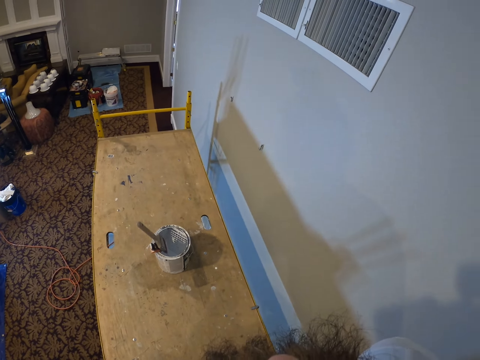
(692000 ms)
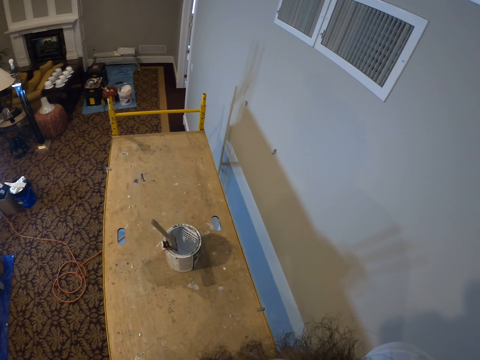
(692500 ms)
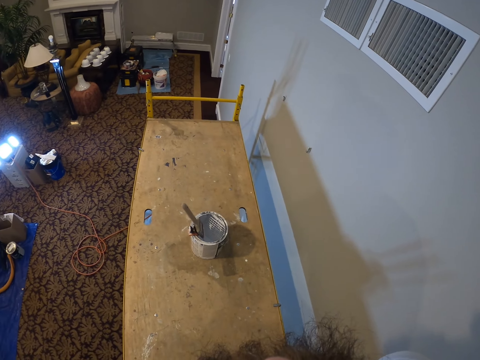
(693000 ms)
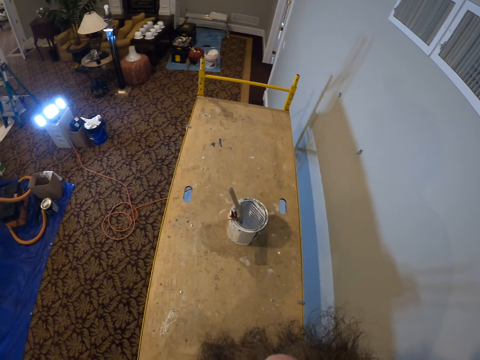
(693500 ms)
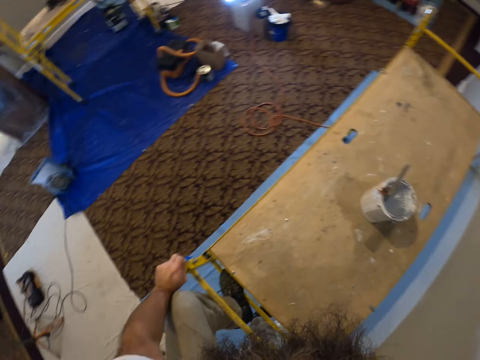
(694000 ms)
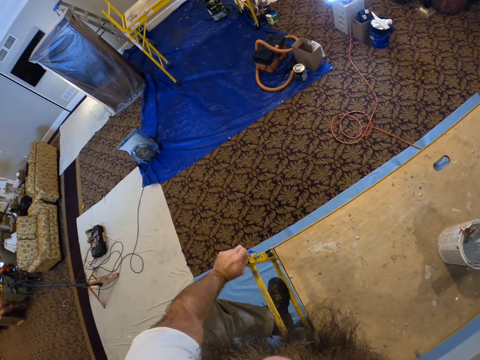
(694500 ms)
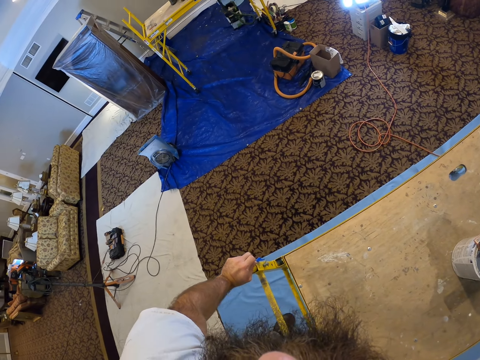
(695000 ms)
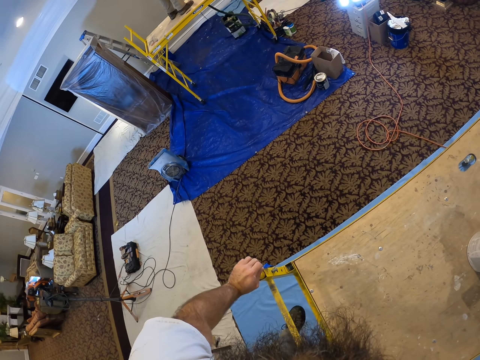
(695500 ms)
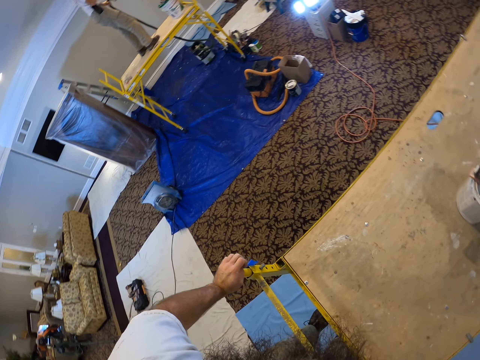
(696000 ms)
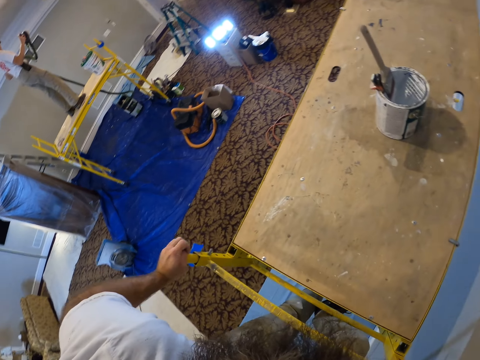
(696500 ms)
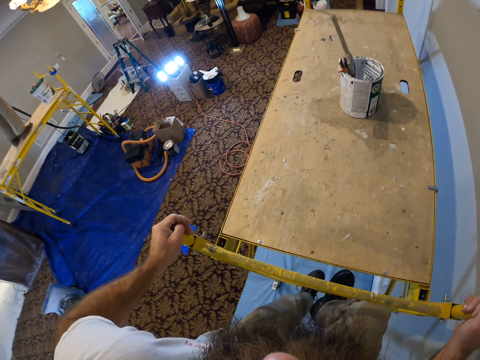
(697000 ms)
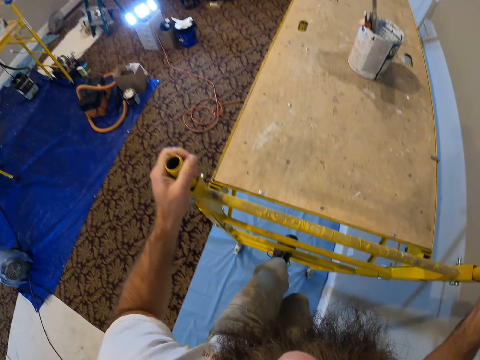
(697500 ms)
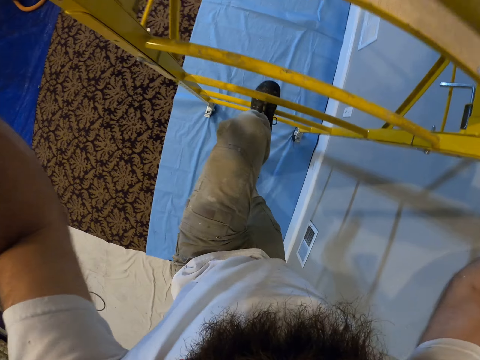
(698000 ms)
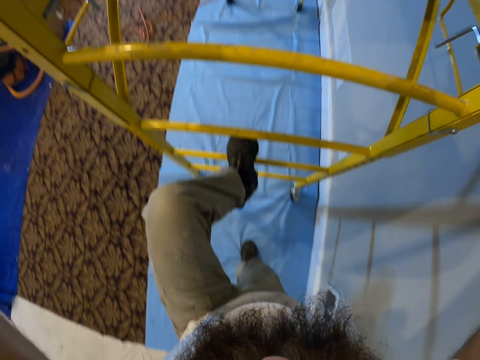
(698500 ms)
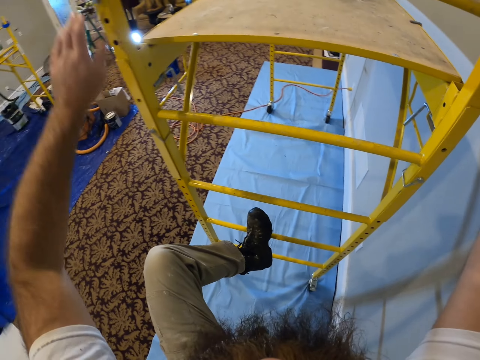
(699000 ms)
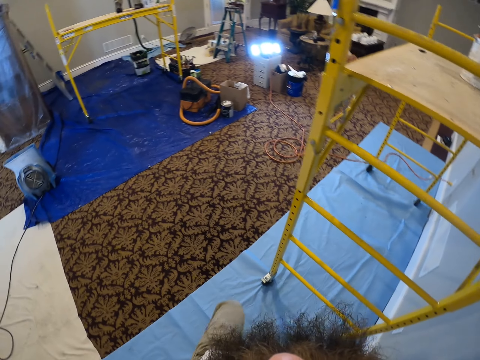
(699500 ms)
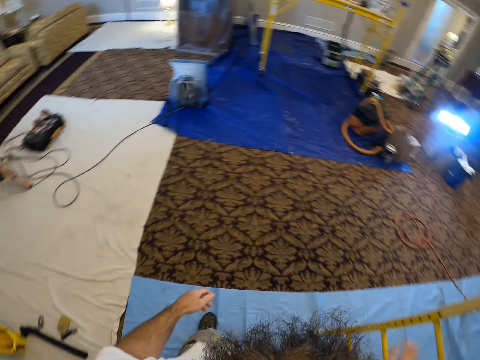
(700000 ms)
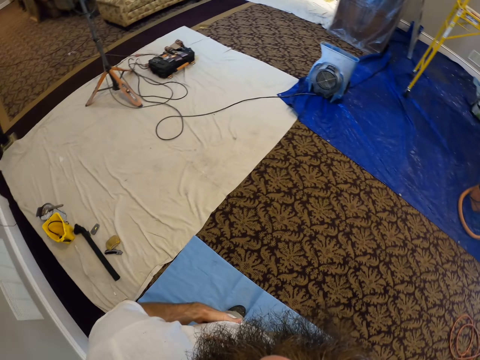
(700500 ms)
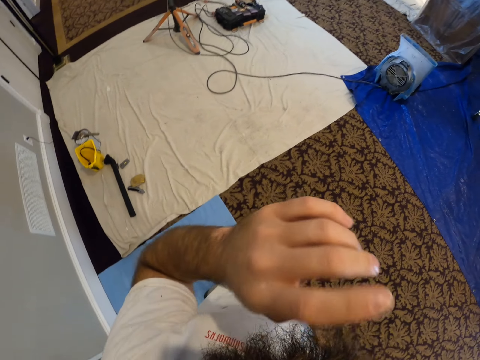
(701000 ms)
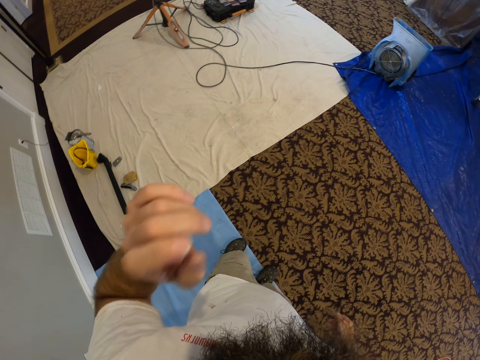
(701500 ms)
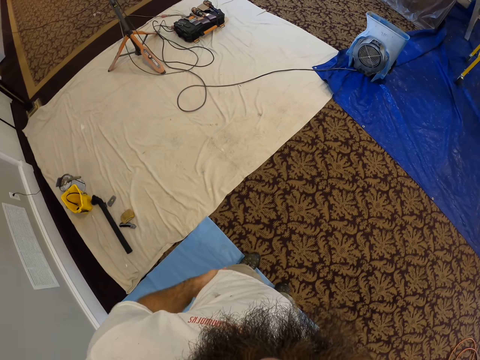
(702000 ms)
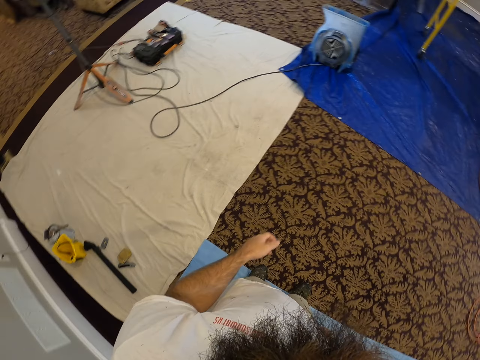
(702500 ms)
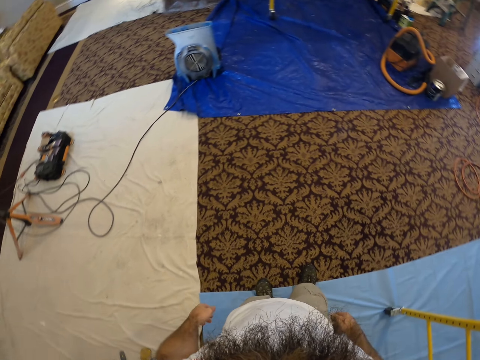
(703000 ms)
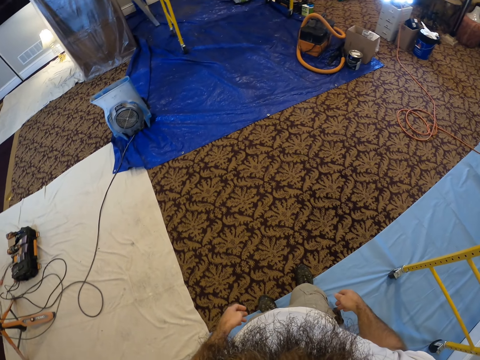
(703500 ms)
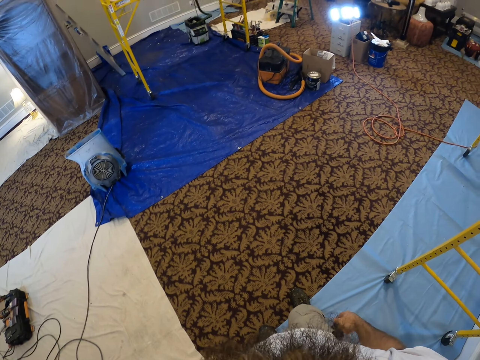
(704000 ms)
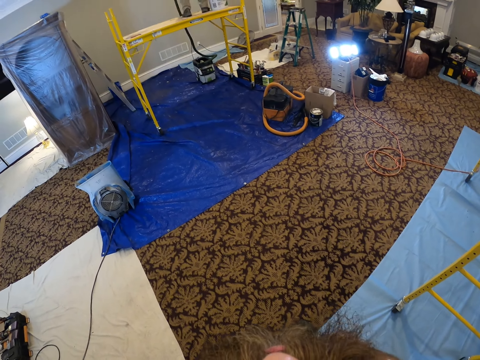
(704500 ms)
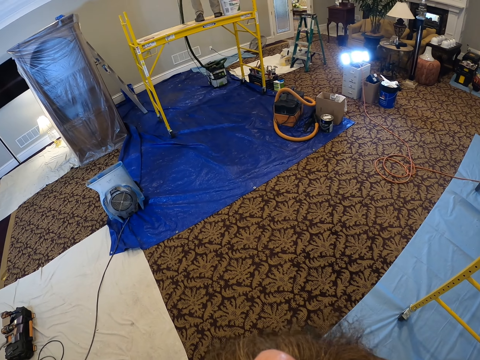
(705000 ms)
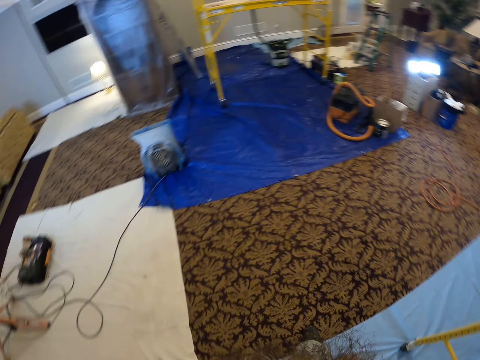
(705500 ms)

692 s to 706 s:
The camera wearer looks around the house. They walk.

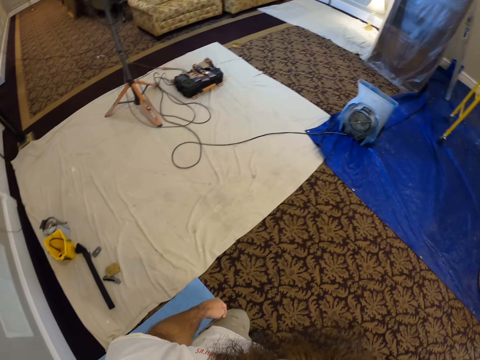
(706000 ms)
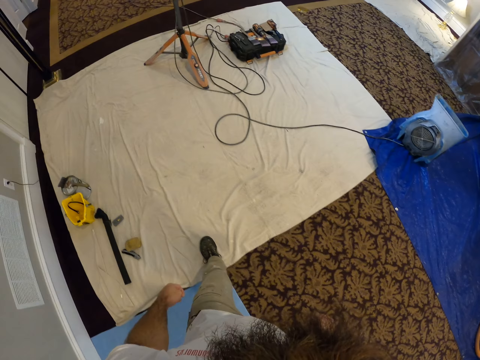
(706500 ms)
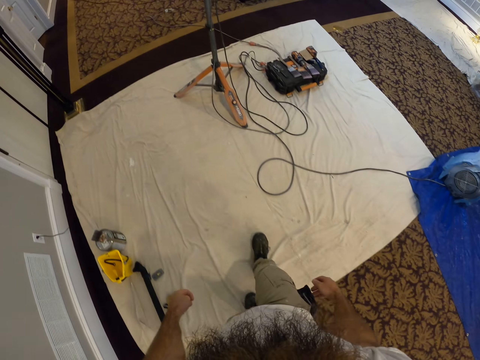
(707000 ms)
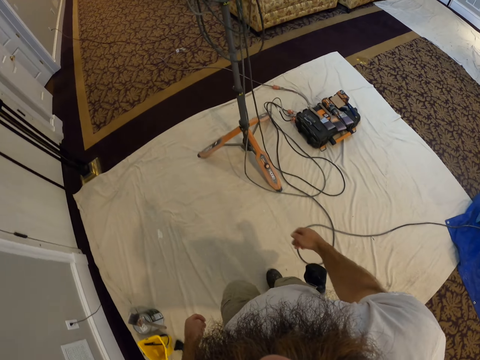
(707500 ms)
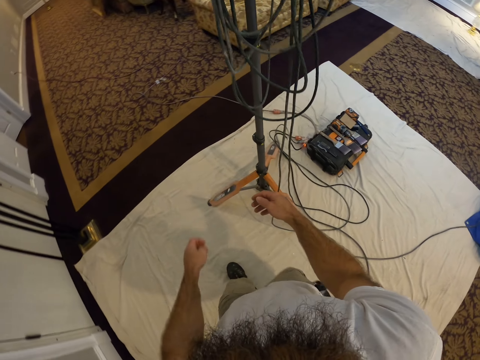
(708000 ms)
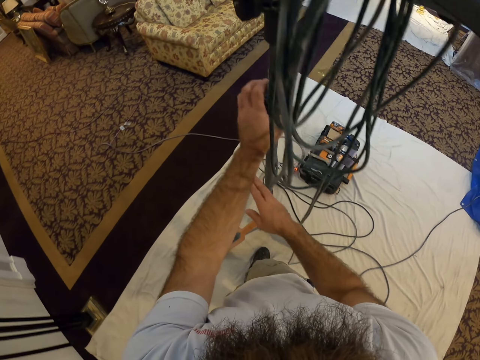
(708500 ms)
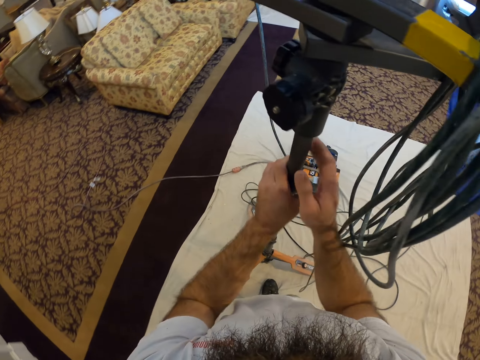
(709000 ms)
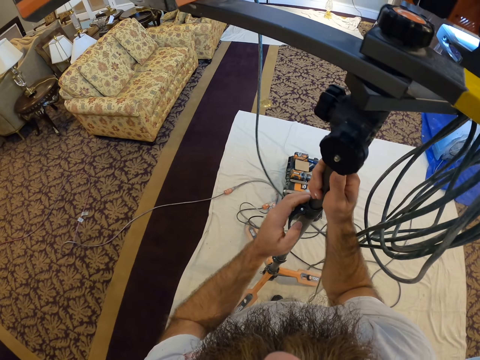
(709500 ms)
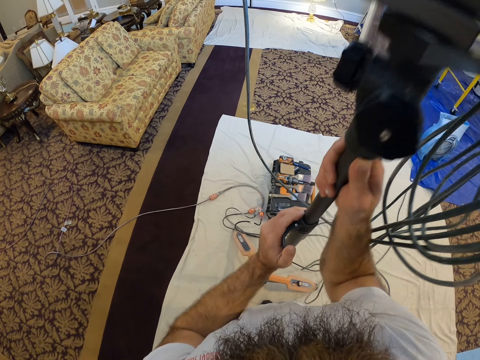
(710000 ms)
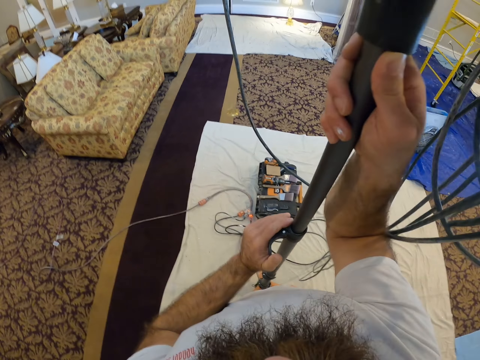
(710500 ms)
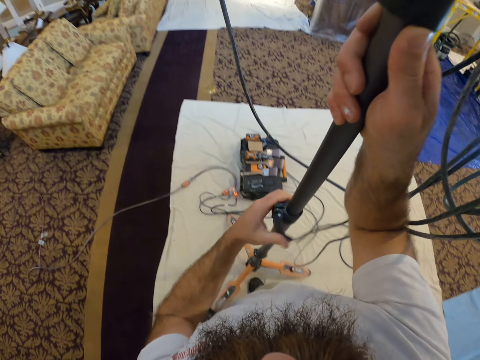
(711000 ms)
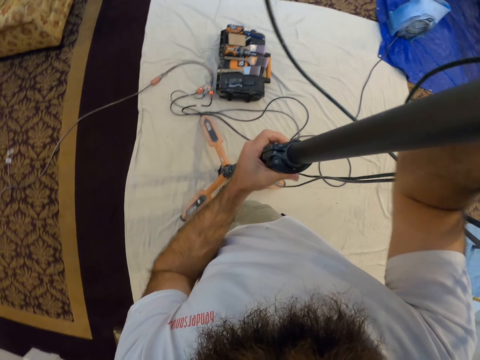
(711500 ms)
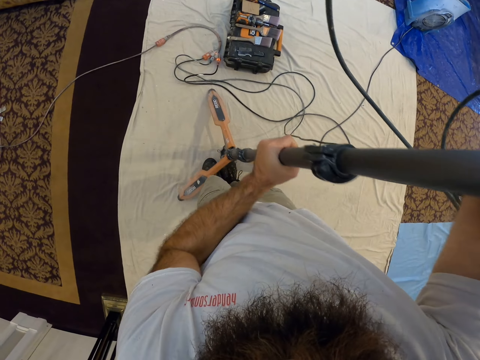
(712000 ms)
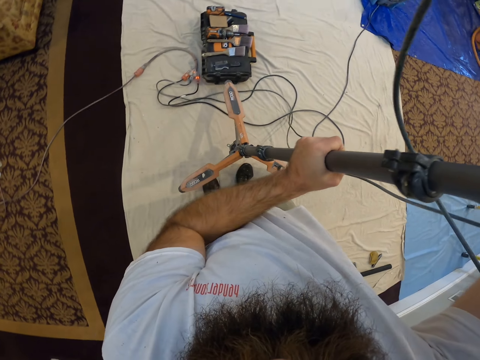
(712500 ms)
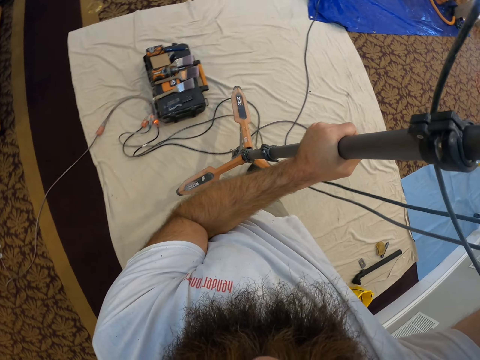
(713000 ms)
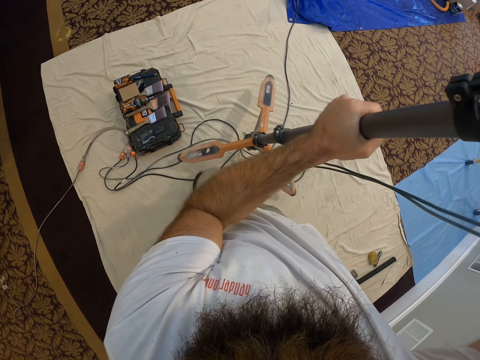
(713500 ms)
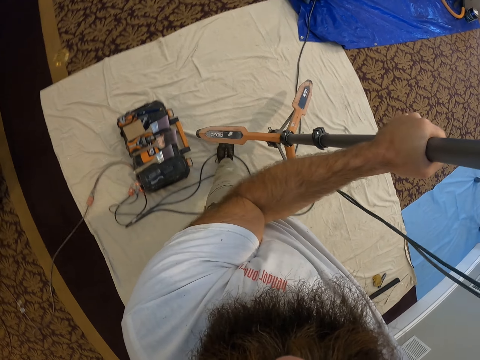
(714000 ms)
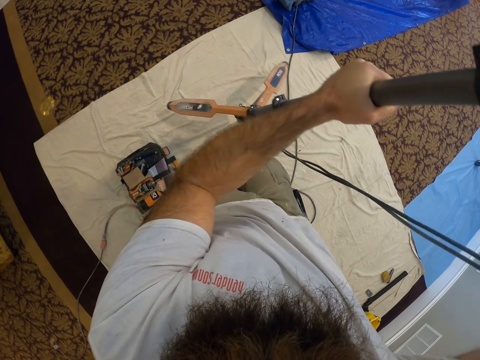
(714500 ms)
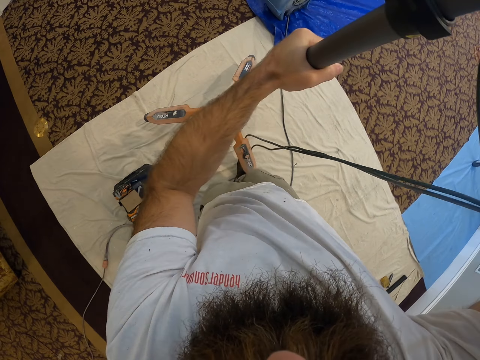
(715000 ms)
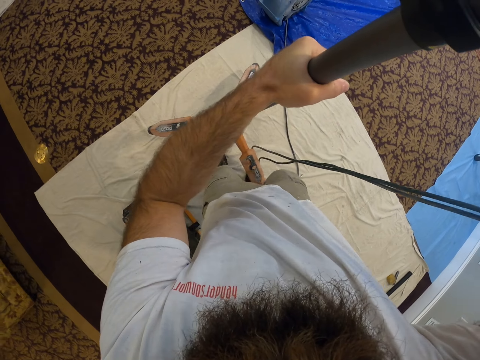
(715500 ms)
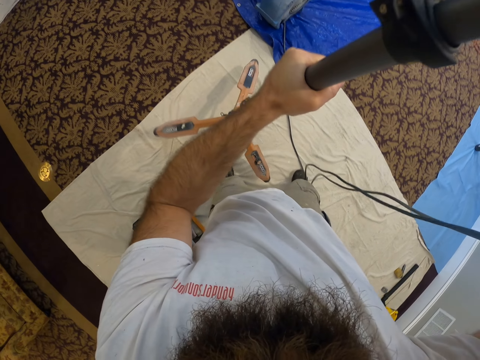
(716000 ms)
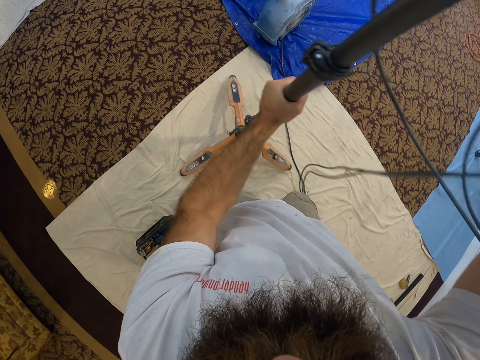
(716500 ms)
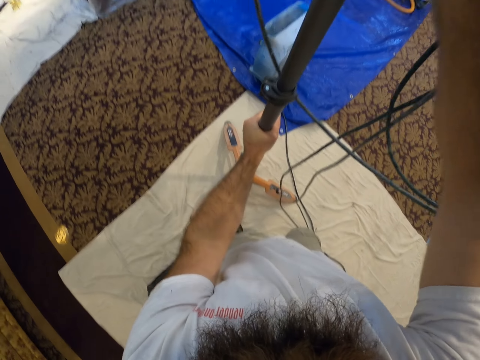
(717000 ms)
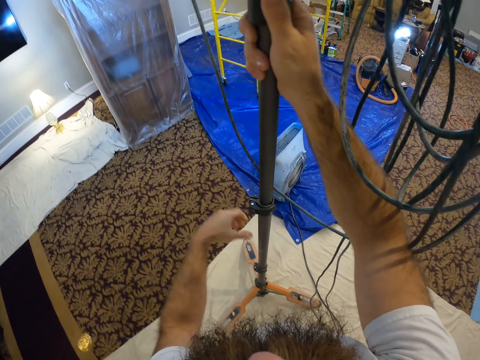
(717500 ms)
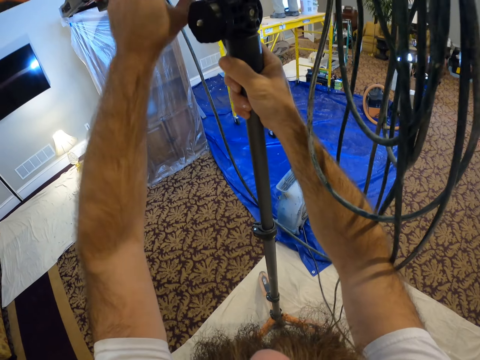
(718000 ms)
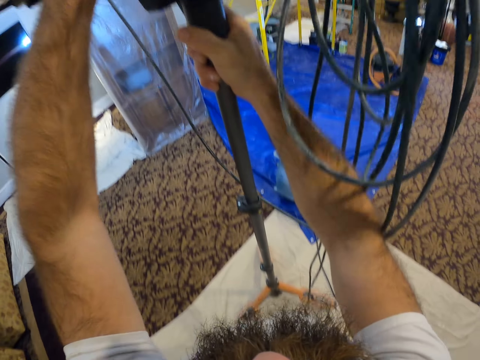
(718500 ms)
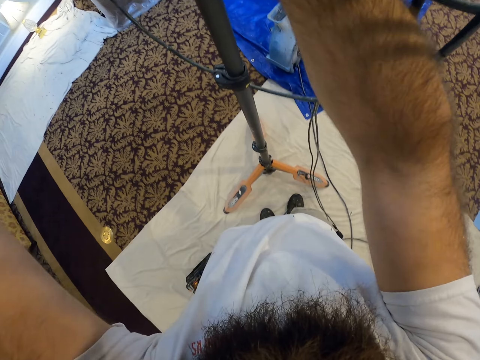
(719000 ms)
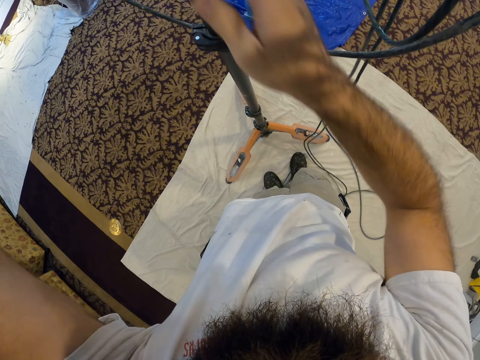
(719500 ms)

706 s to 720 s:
The camera wearer adjusts a light pole or metal with both hands. They move the light pole with both hands. They put the metal down. They adjust the metal.
